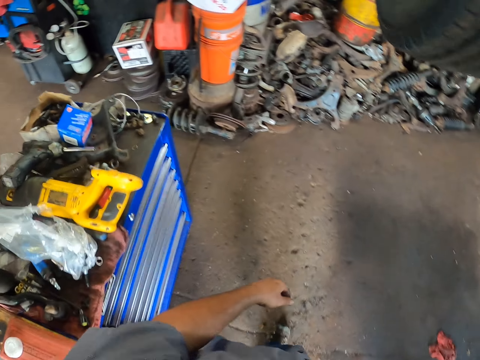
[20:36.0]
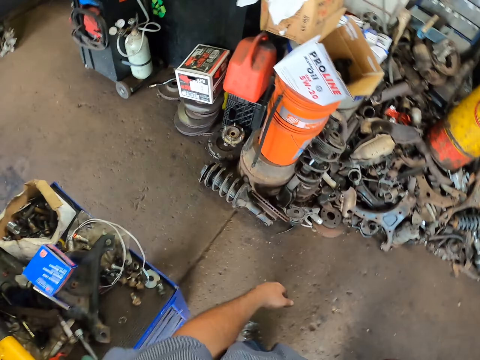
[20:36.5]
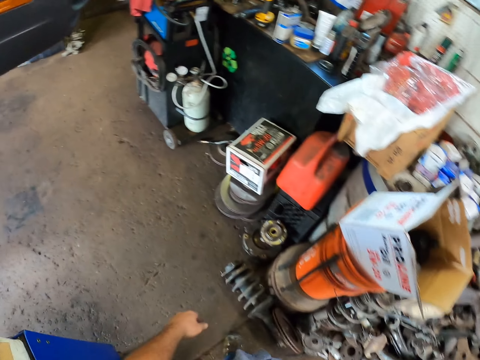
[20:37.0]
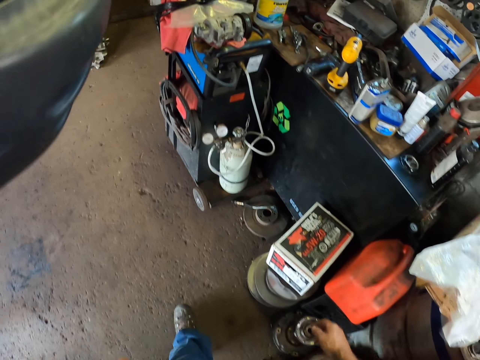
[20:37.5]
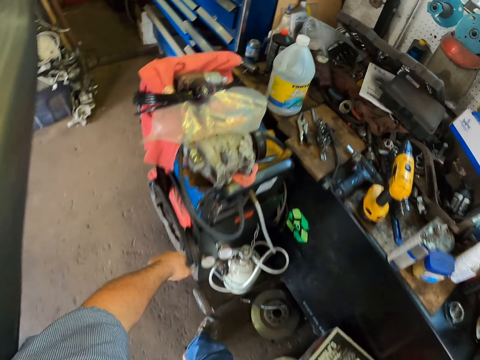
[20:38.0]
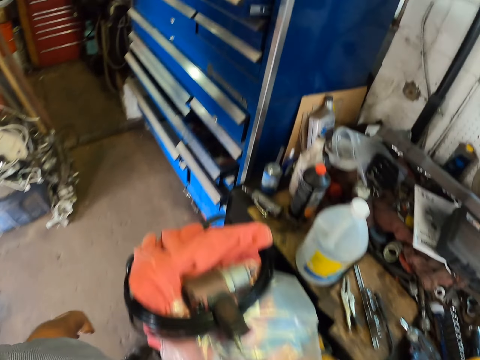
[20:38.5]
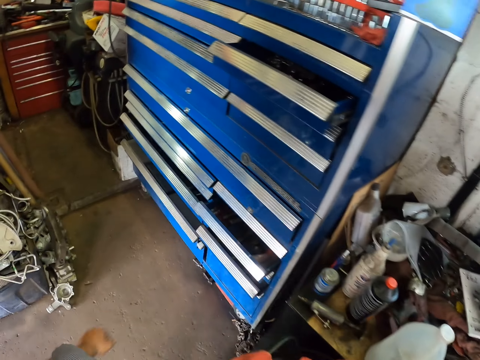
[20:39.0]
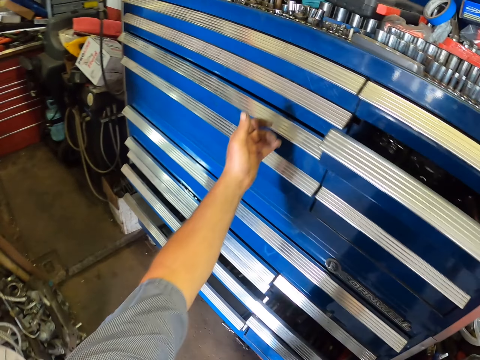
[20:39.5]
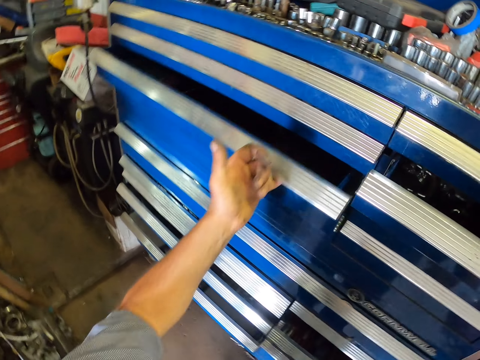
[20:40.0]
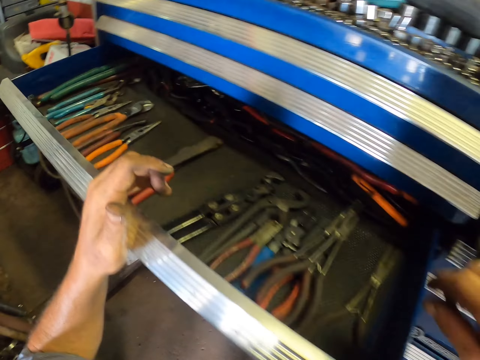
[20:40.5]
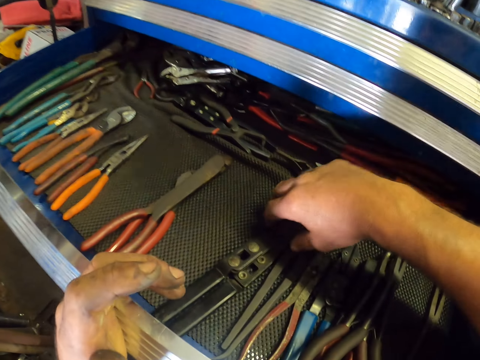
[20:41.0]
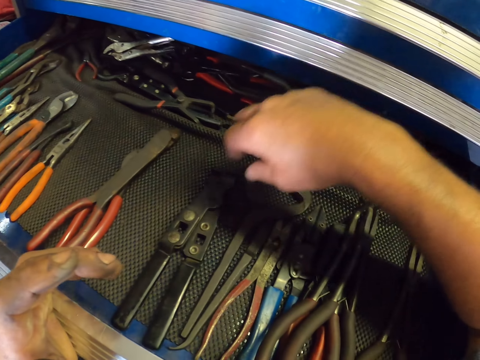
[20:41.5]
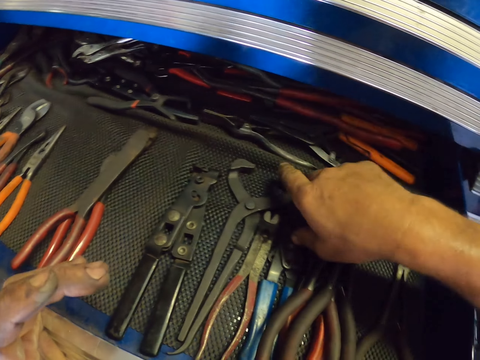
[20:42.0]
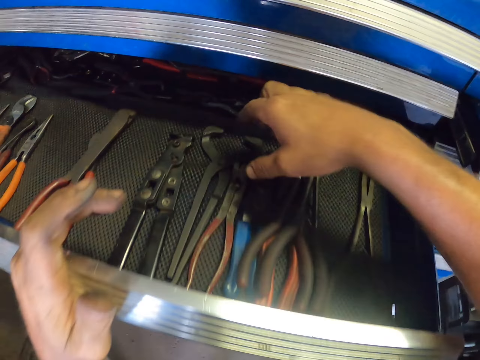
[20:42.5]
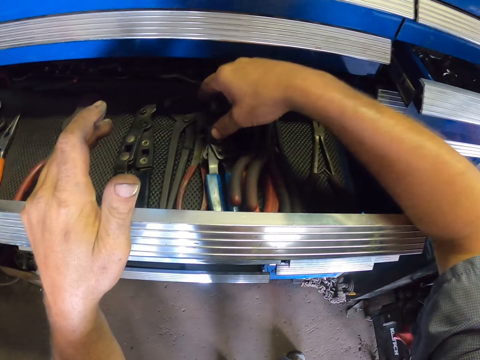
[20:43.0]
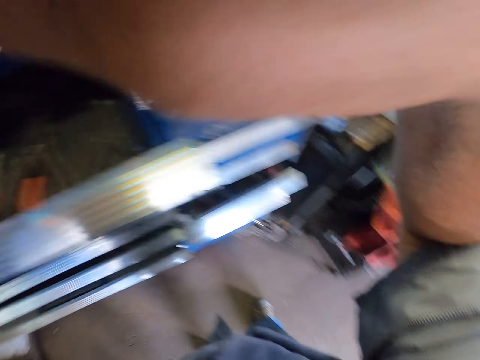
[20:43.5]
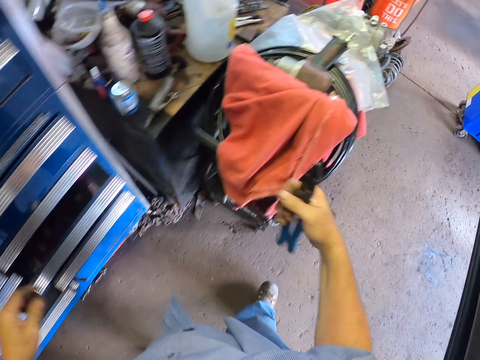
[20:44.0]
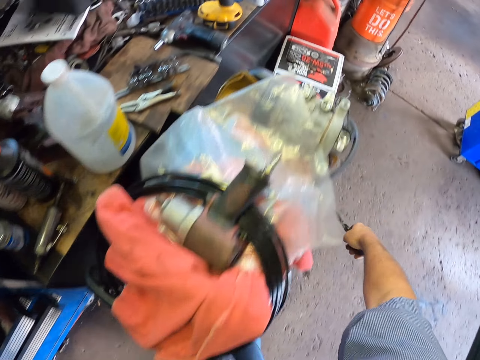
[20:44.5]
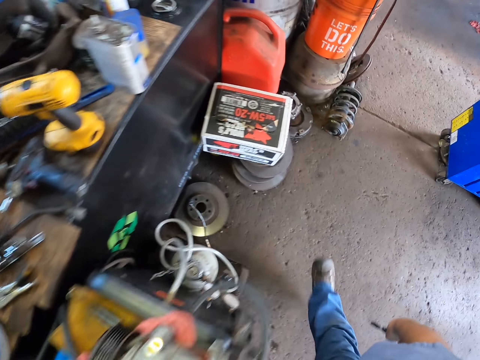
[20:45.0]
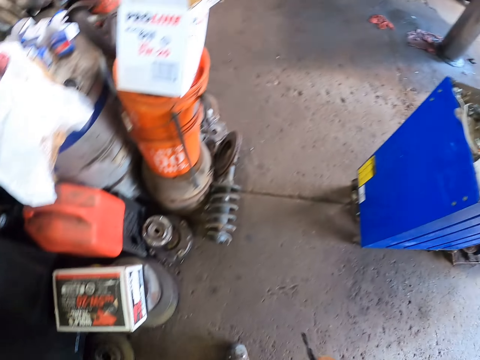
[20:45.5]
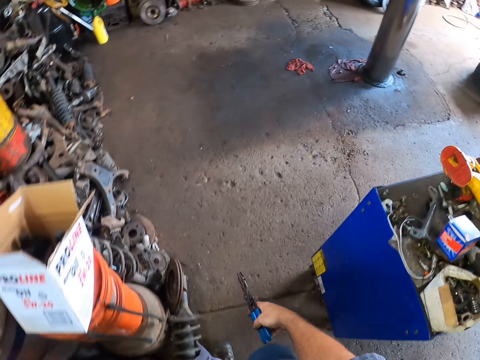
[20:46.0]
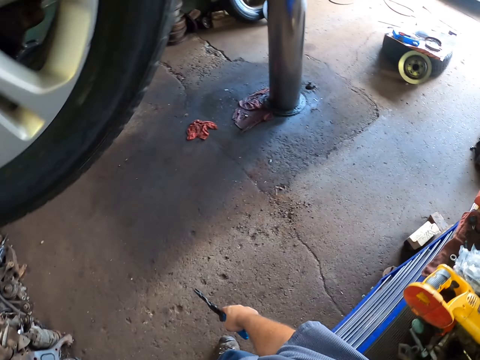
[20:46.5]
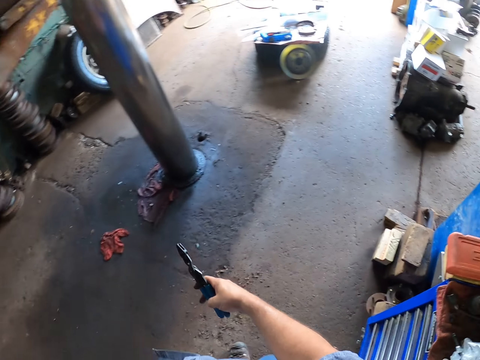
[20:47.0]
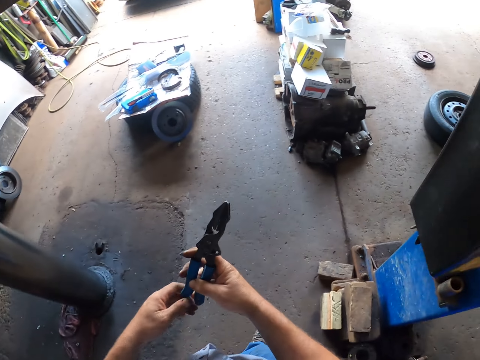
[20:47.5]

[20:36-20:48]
The camera wearer opens the tool cabinet drawer. They pick pliers from the cabinet drawer and walk around the workshop.

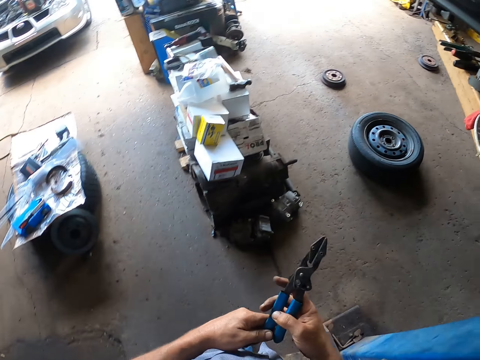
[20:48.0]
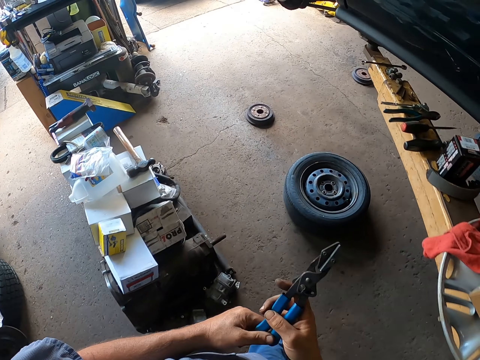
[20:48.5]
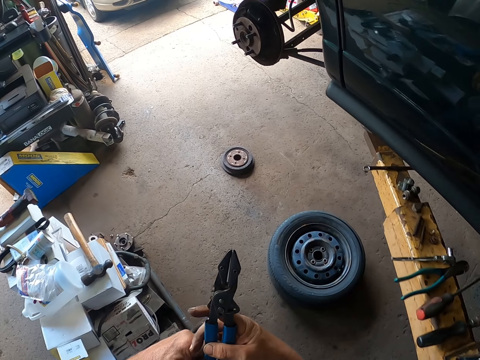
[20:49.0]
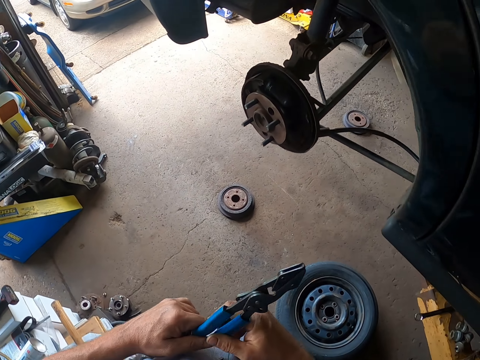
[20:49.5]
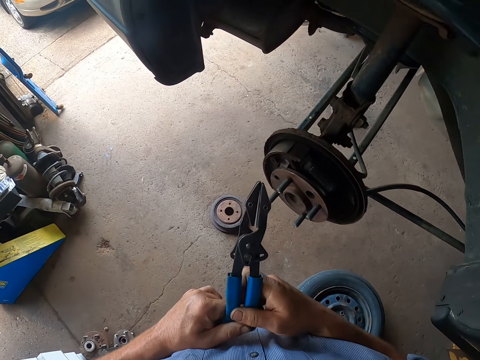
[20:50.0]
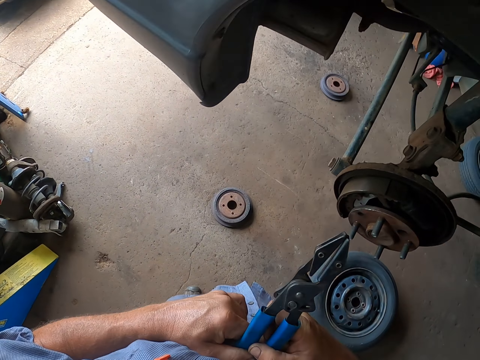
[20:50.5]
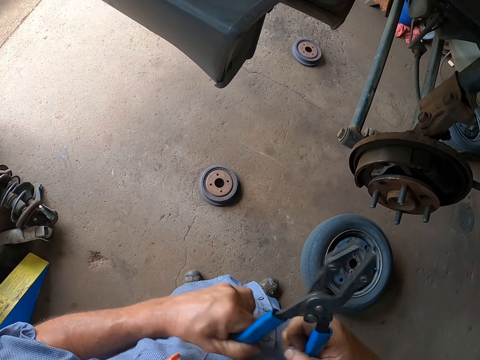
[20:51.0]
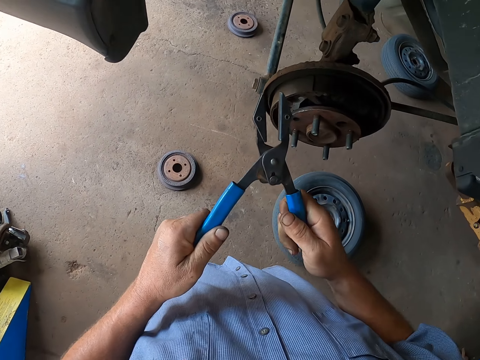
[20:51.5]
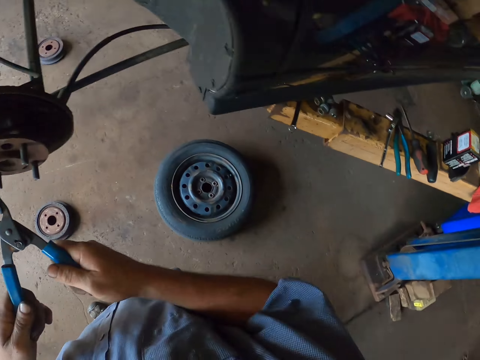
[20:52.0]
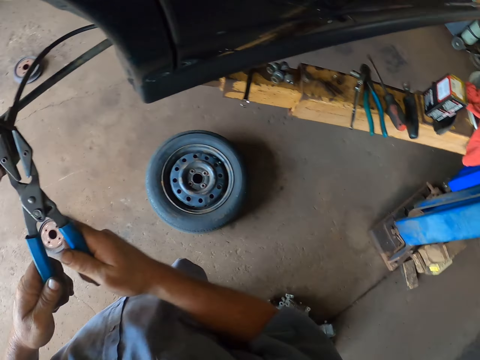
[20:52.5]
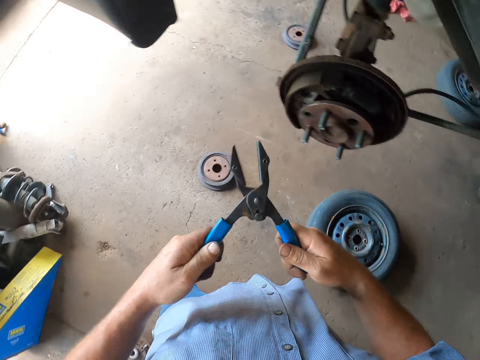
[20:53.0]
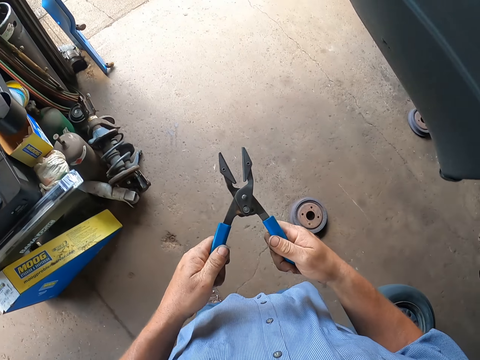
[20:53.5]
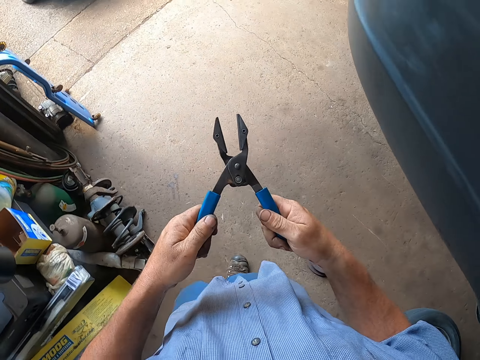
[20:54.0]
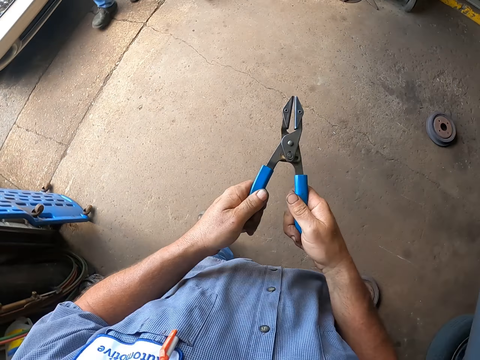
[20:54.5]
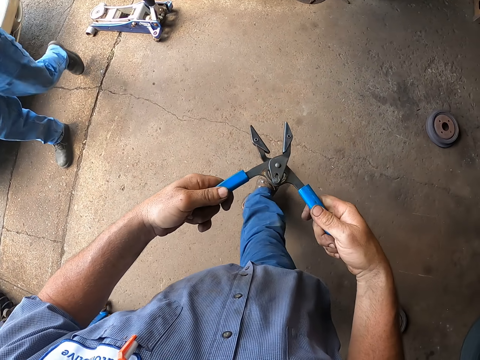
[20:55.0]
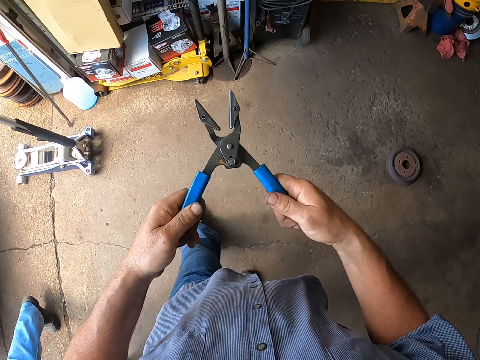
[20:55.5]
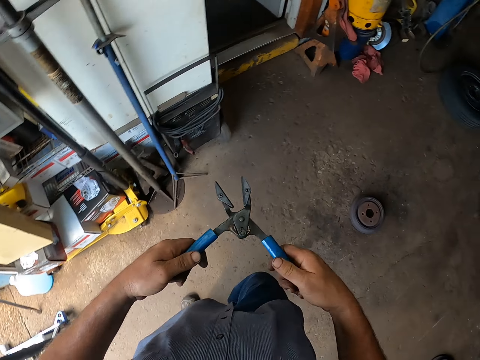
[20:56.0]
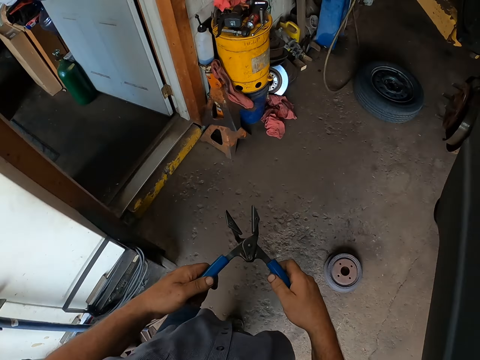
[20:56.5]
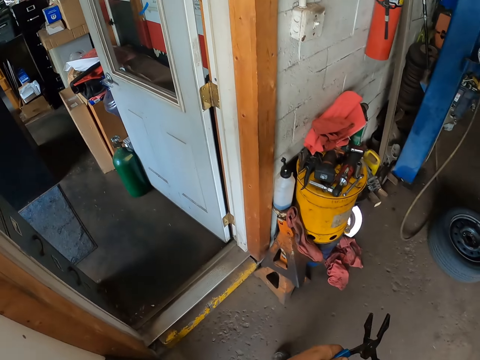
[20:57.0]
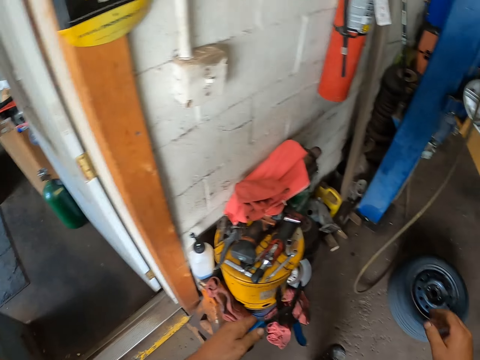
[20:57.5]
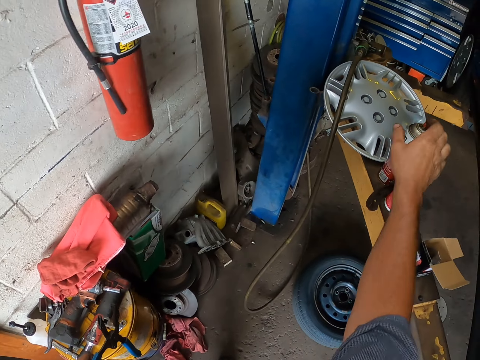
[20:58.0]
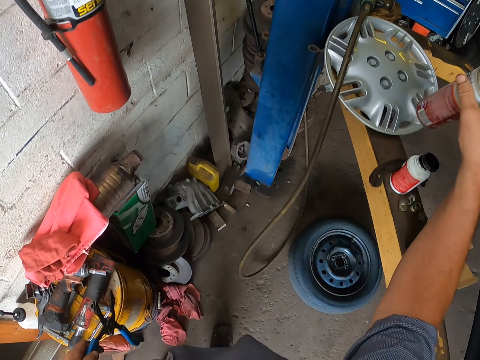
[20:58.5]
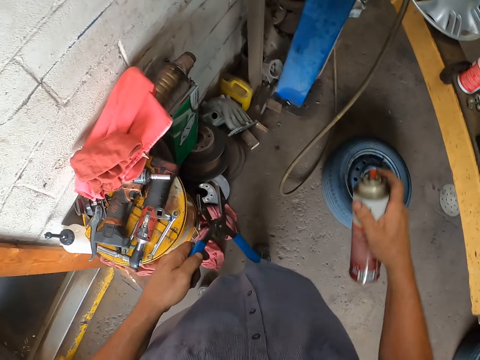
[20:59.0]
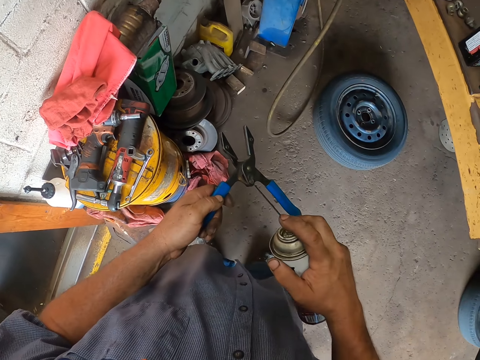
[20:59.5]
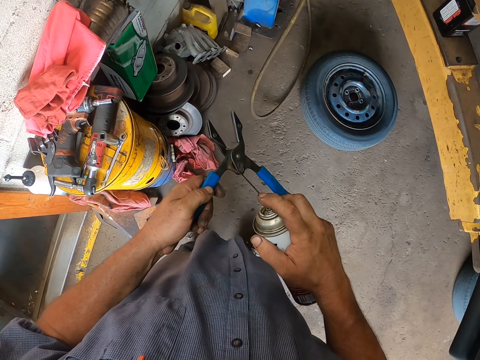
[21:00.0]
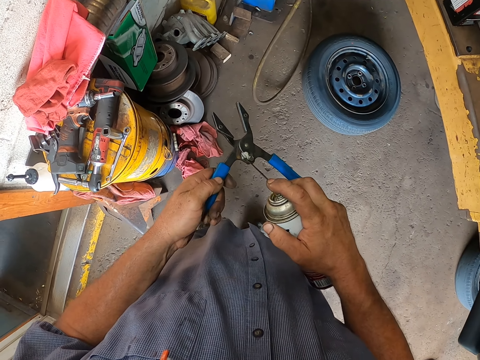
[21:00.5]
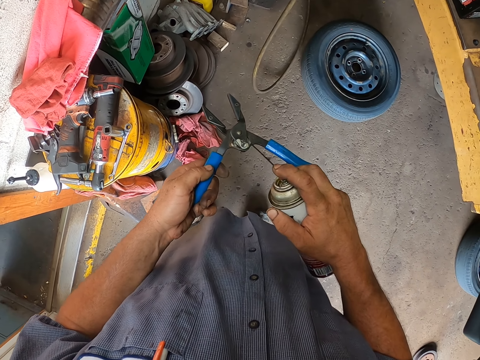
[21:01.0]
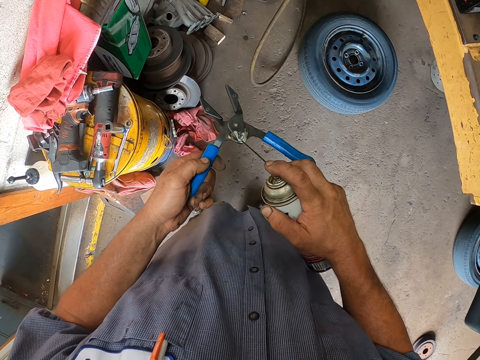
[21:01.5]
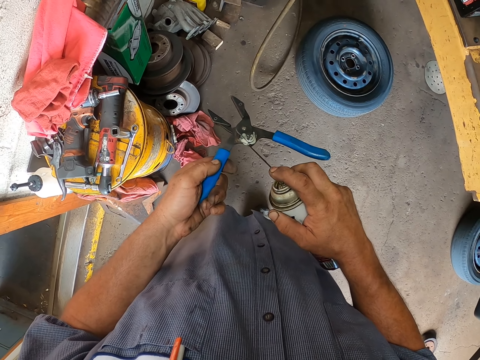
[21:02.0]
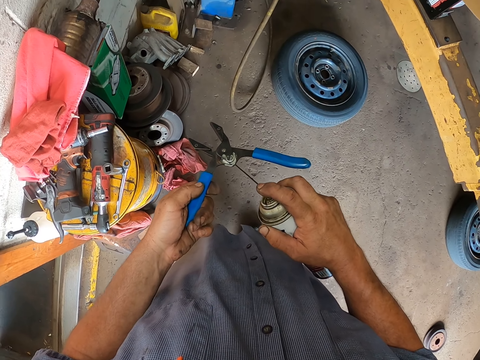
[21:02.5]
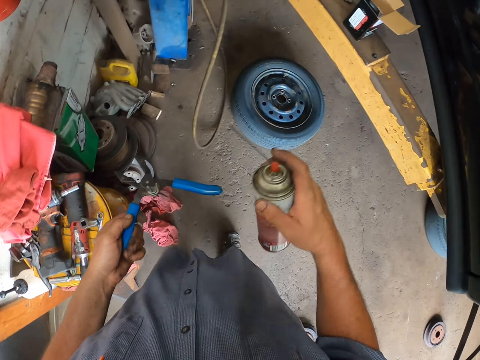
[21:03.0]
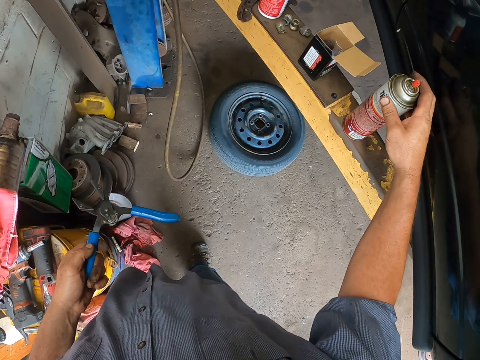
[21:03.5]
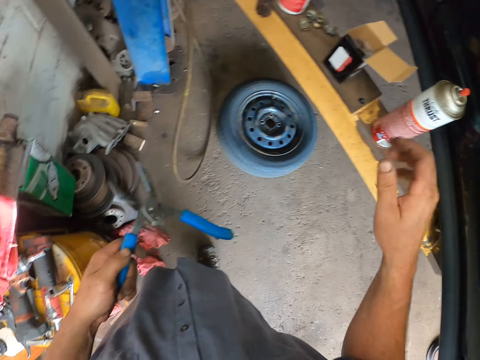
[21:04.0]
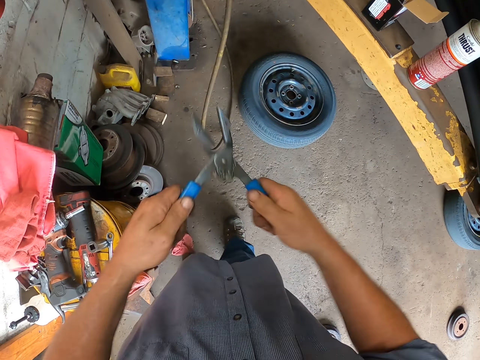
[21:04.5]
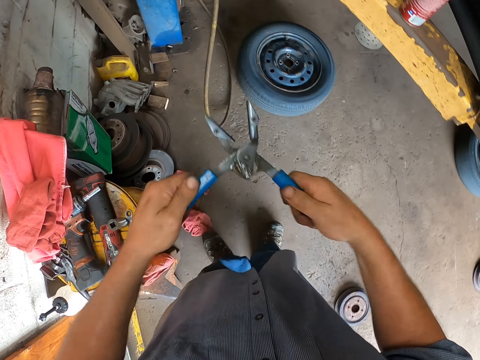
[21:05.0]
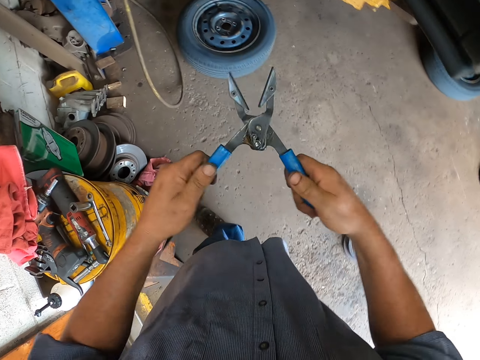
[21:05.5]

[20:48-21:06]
The camera wearer adjusts the pliers. They walk around the workshop, pick a rust oil can from the lift arm and apply rust oil on the pliers. They place the rust oil can on the lift arm. They adjust the pliers.
